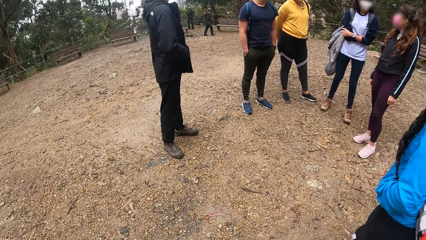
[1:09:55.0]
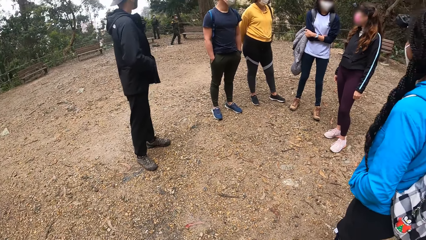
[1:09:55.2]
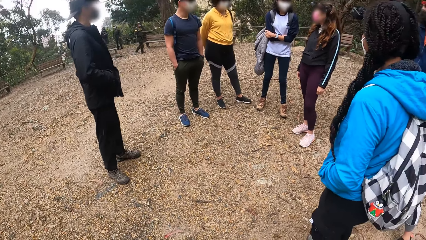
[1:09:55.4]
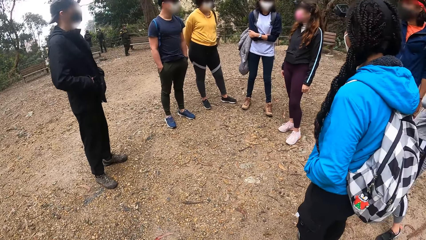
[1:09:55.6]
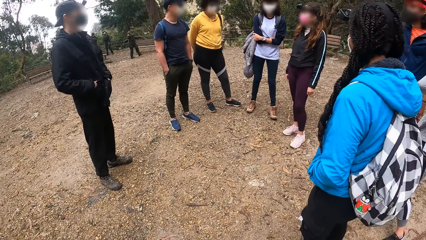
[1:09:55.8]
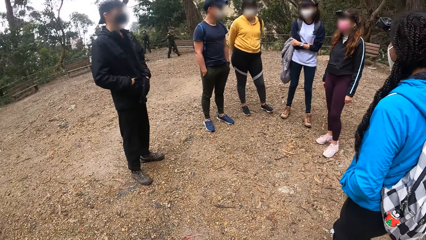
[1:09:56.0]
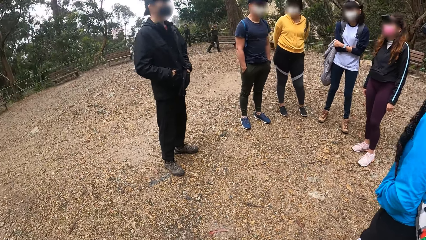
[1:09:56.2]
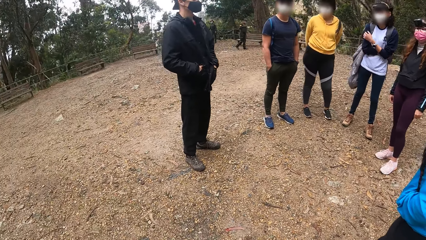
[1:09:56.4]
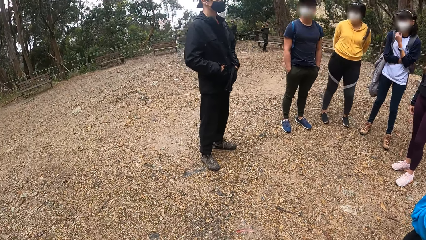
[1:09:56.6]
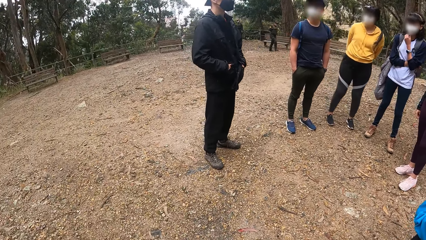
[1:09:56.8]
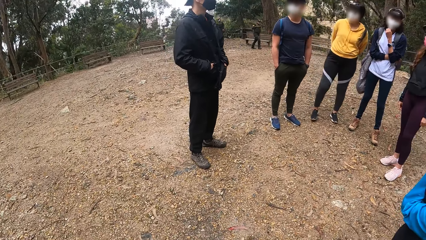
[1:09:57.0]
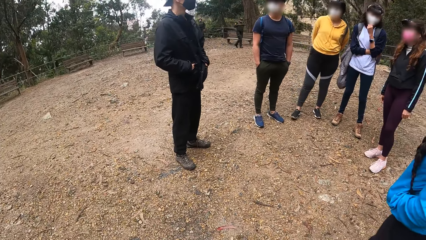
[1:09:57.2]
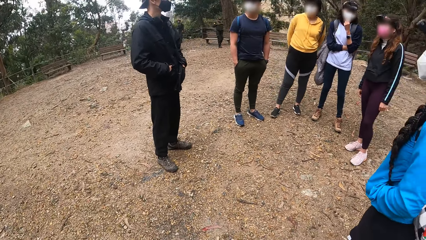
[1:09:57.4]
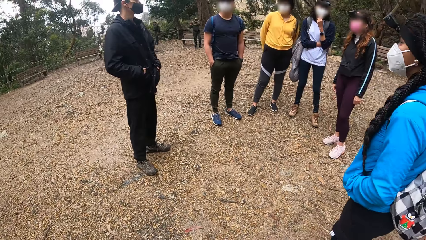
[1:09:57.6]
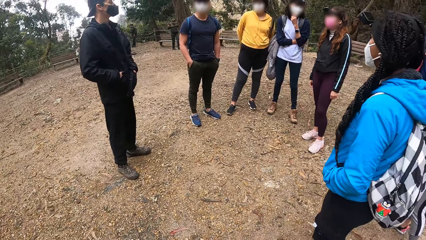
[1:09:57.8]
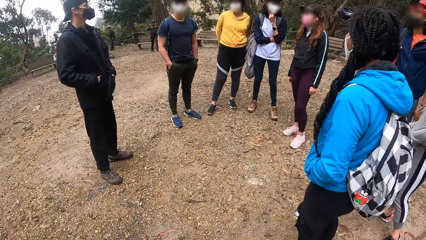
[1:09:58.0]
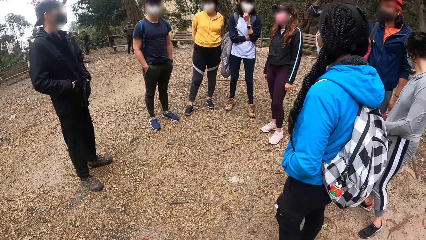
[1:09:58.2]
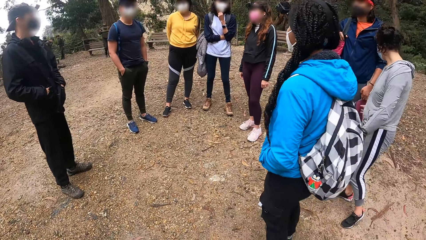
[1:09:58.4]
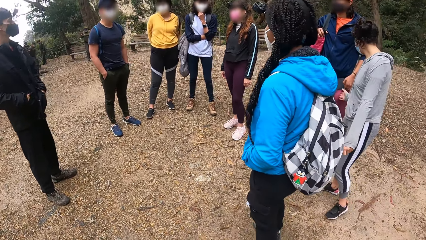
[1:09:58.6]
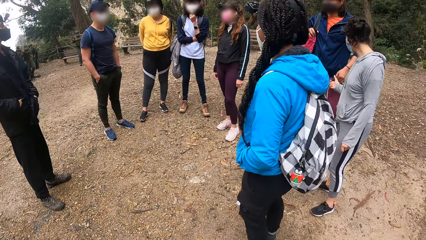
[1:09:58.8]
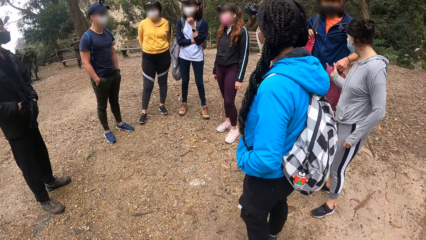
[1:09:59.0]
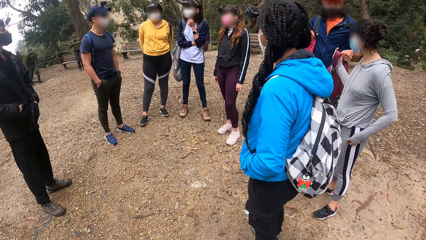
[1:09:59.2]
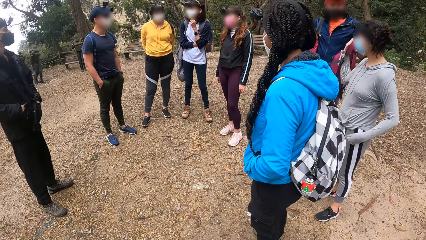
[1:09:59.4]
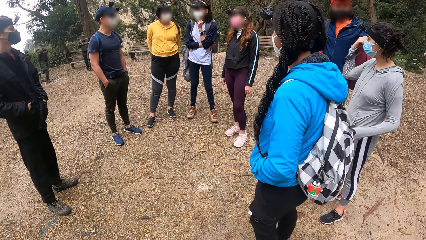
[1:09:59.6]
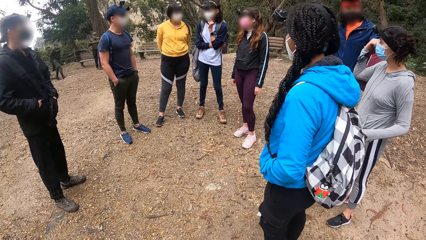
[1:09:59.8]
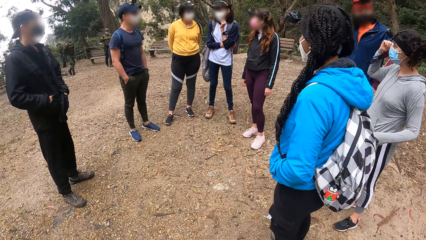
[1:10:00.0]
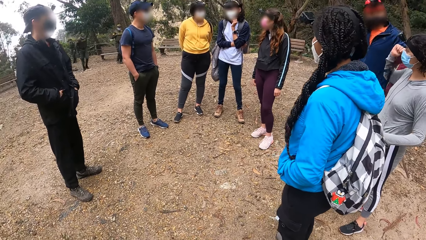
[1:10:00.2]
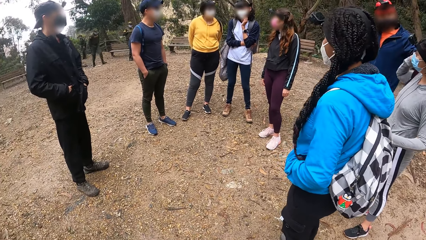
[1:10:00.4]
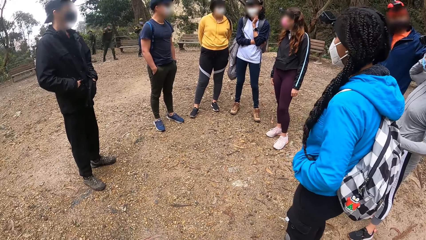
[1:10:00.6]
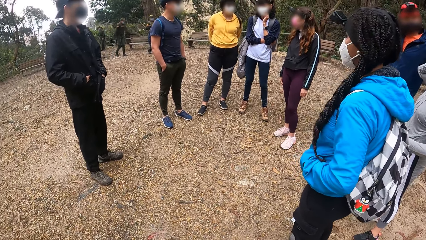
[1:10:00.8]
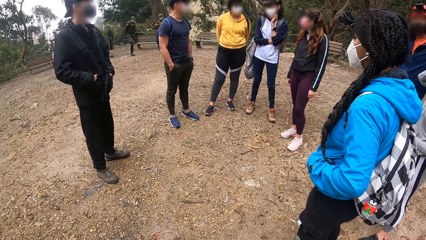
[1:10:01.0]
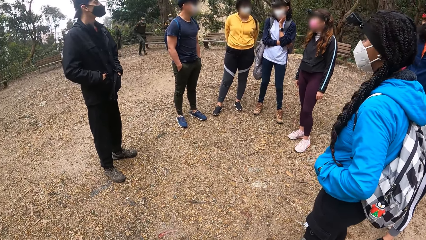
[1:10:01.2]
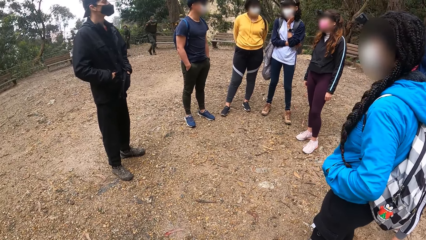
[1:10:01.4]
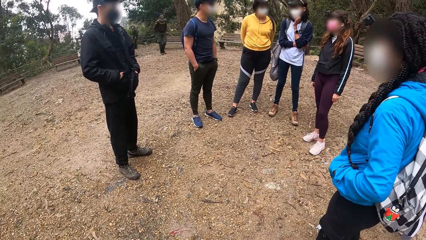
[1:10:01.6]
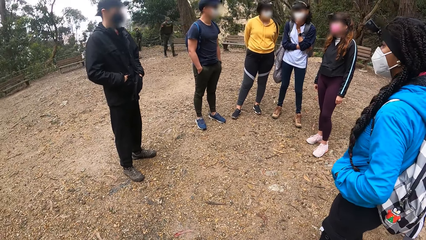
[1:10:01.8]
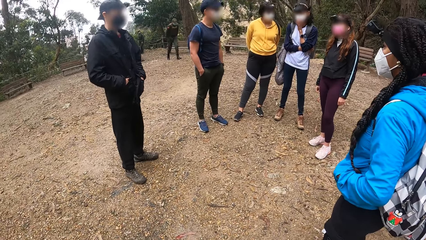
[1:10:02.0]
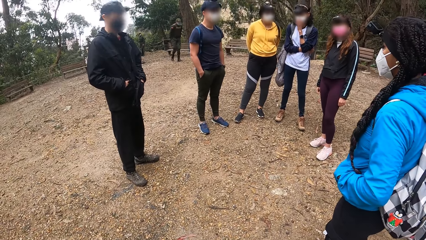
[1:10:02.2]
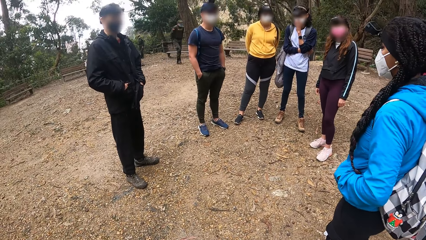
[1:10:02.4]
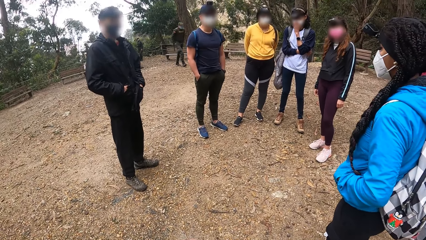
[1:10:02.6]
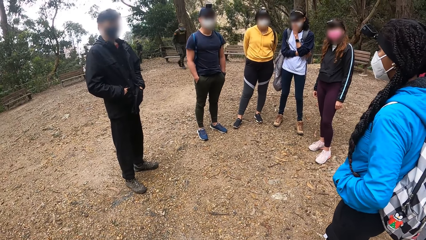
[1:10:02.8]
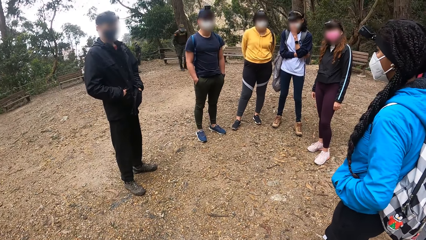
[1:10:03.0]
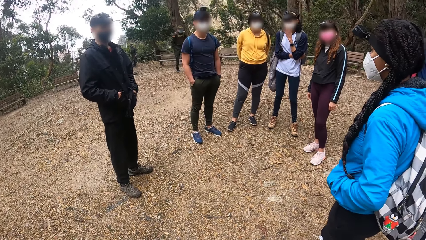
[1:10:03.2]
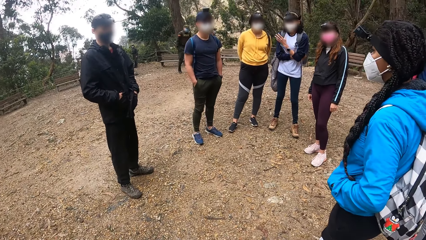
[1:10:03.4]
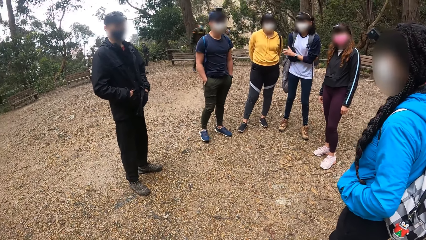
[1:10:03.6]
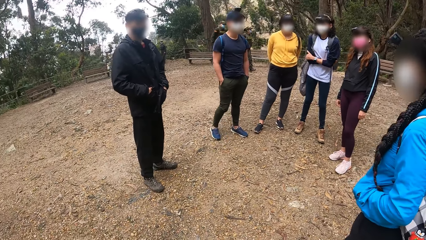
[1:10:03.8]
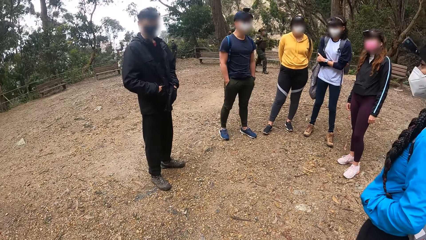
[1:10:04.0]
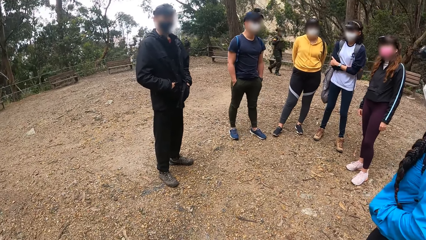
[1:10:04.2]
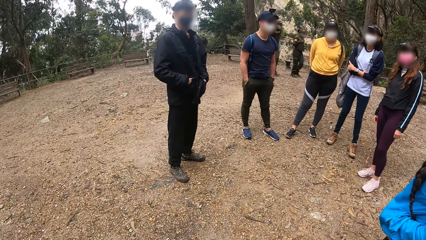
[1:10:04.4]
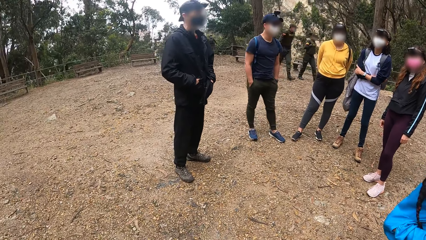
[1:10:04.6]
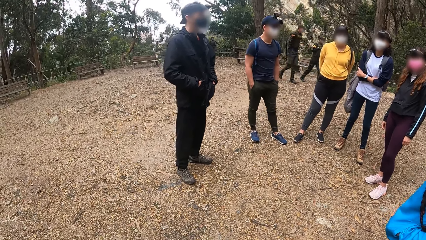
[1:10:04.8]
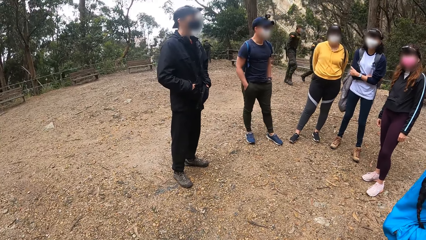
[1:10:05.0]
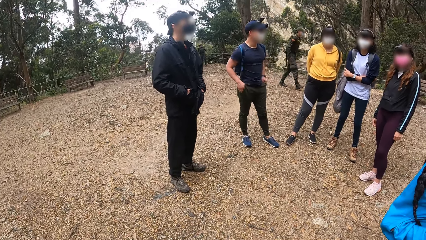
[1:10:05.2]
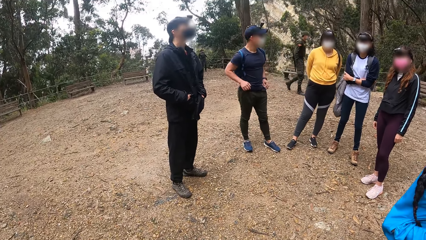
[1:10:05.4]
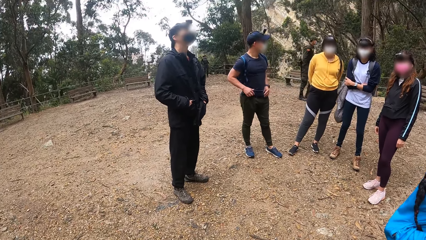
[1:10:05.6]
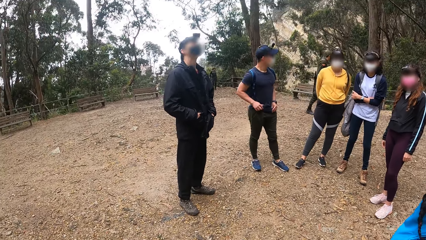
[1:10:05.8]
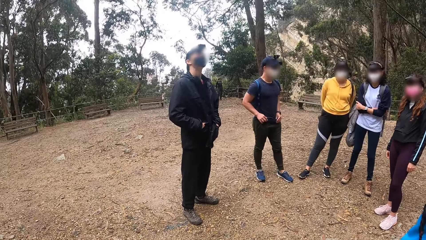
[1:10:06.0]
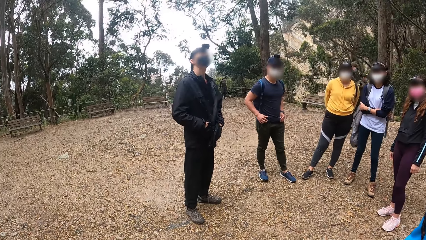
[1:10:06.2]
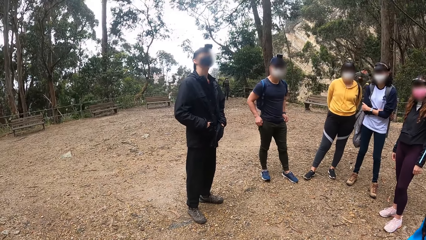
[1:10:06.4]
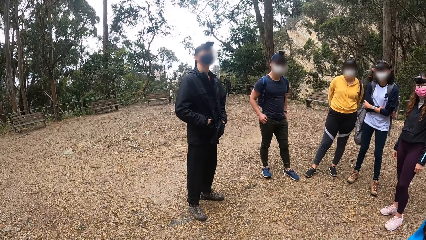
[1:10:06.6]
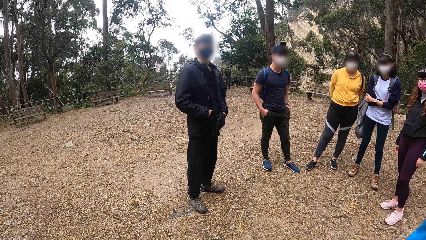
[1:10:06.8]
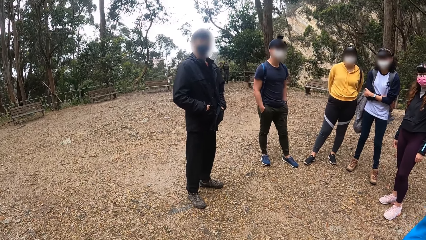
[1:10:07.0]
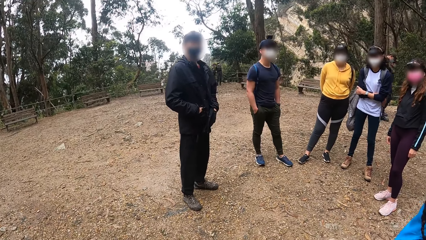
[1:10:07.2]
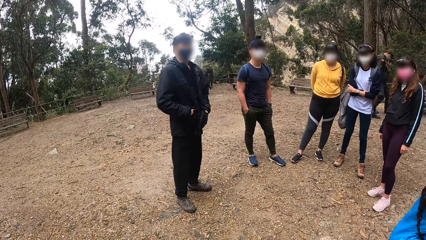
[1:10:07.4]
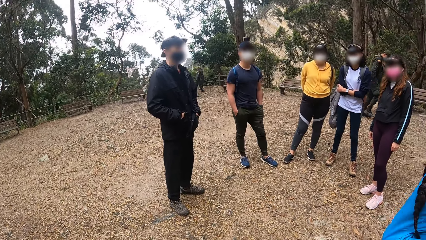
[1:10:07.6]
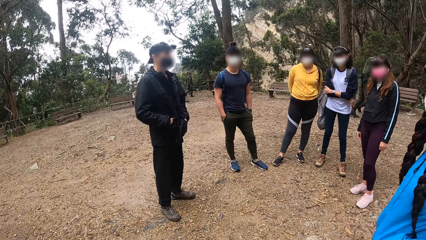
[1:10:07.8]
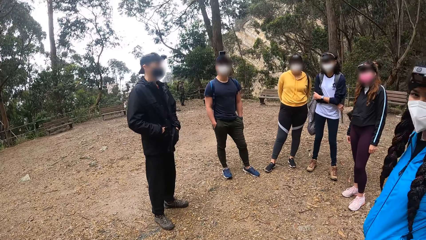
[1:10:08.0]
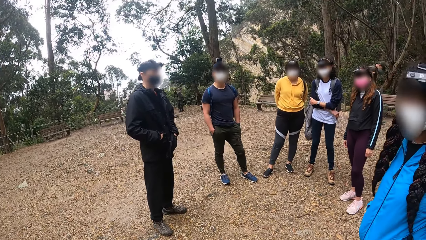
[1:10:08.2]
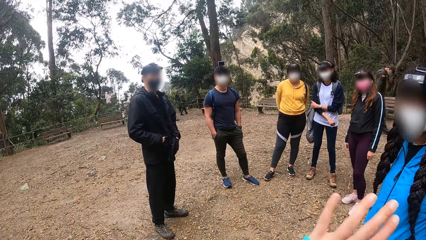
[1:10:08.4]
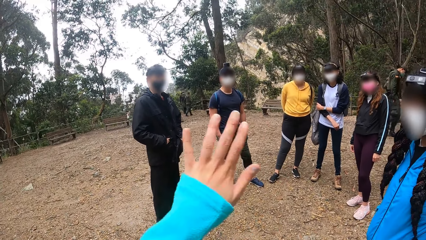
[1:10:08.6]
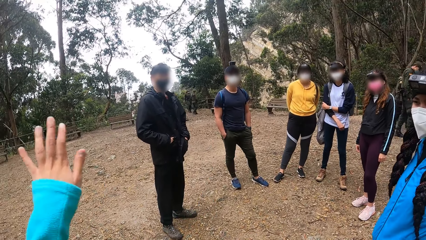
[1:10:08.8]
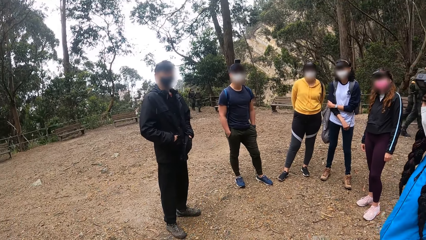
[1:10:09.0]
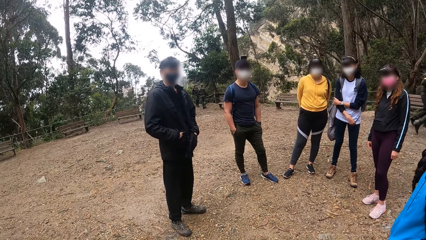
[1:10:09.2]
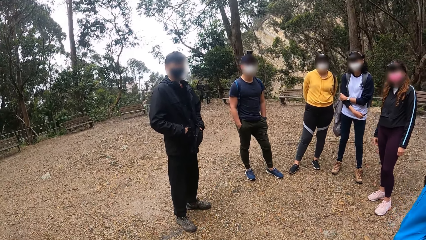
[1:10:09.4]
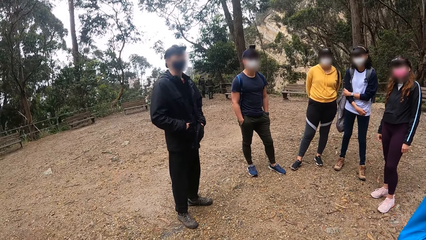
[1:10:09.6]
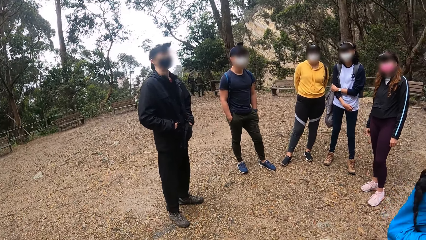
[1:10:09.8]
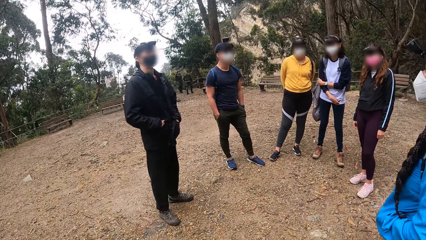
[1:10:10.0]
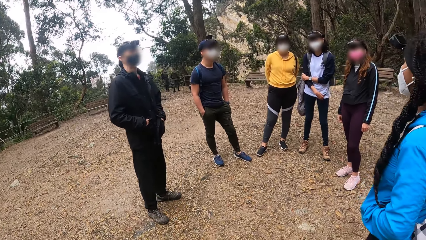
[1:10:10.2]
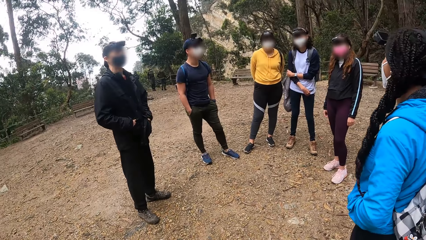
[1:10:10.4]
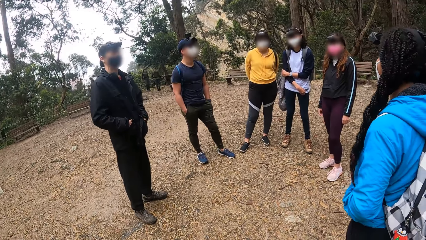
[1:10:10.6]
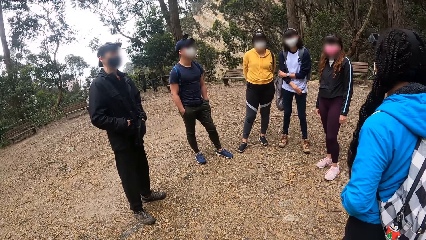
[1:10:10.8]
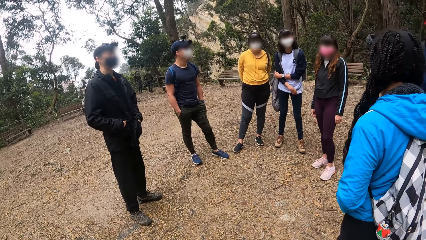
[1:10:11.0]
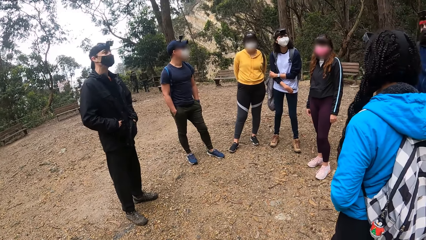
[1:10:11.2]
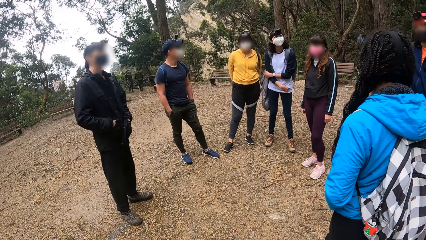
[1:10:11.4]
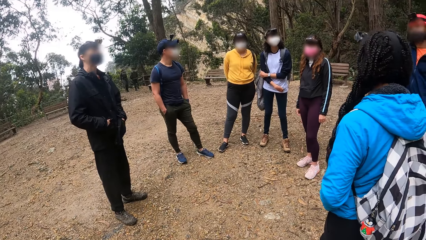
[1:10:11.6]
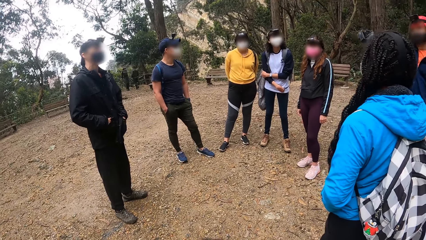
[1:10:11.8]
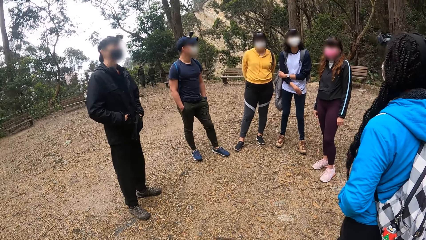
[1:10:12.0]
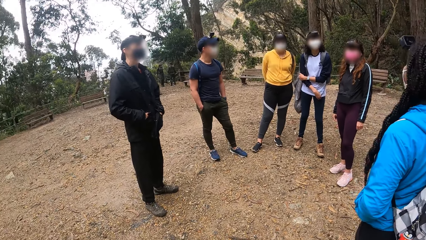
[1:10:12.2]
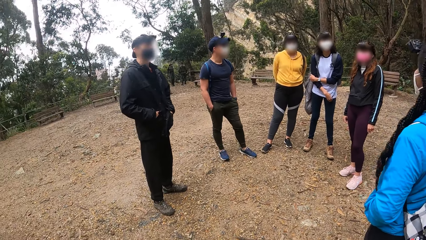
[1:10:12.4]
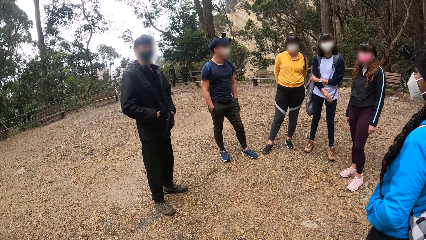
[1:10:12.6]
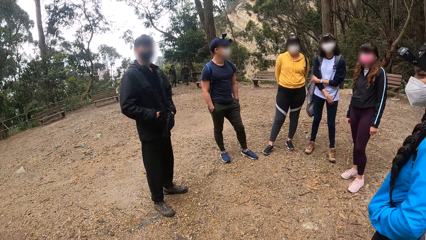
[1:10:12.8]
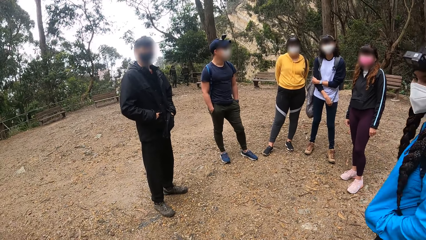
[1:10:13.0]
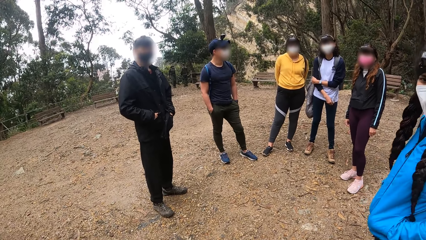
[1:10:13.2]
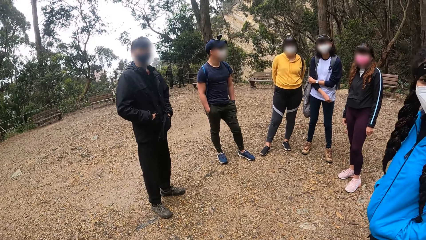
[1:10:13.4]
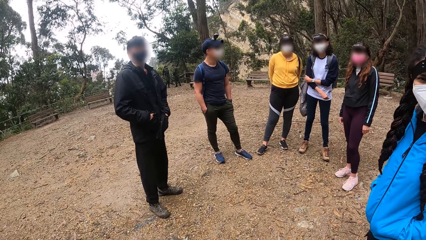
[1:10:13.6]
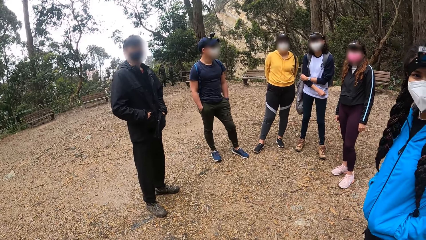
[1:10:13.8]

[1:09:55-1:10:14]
The woman picks up a bag from the man with her right hand. The camera wearer moves a hand. They interact with the group of people at the park. They look at a man.
